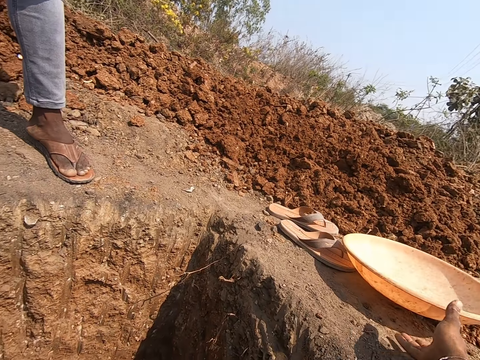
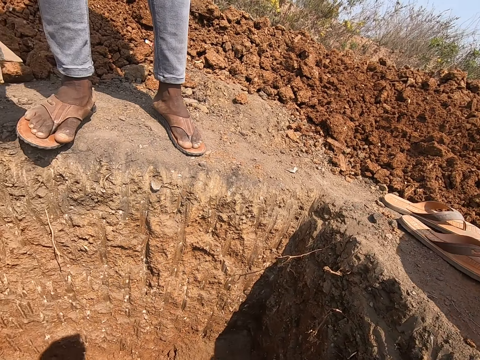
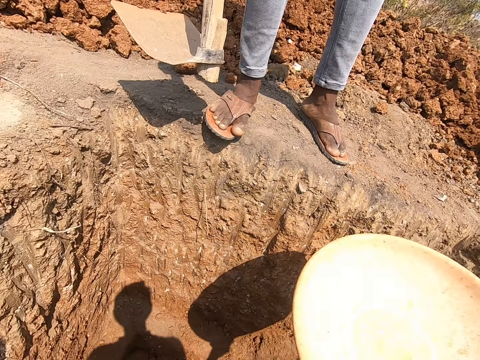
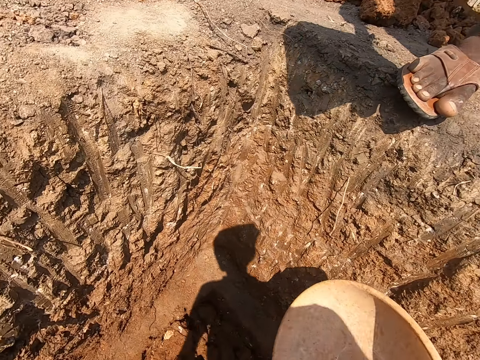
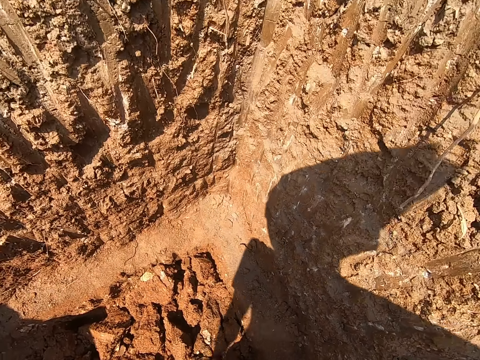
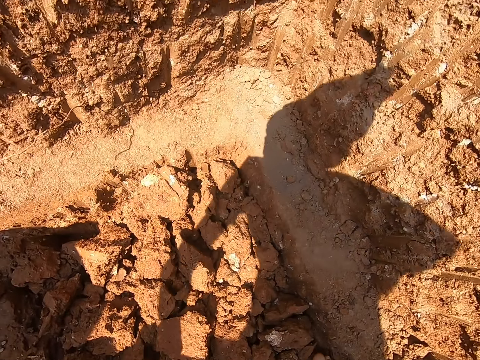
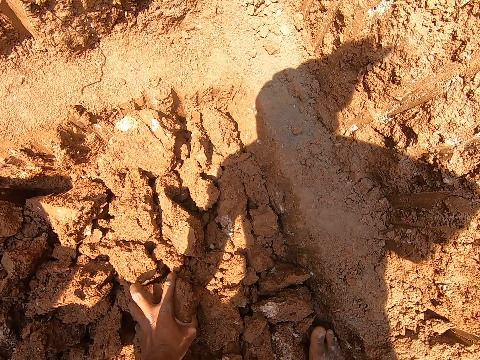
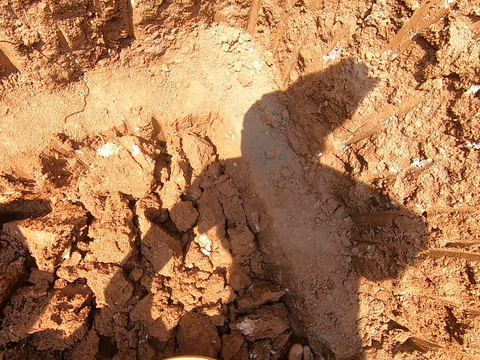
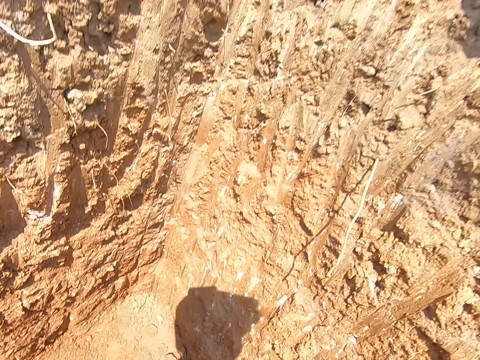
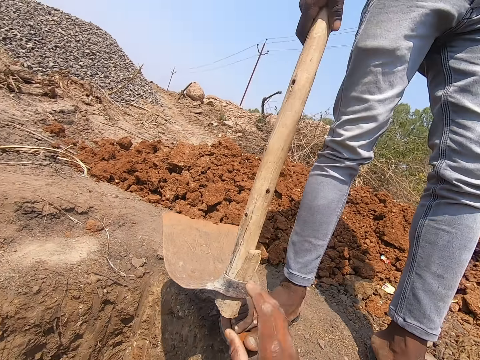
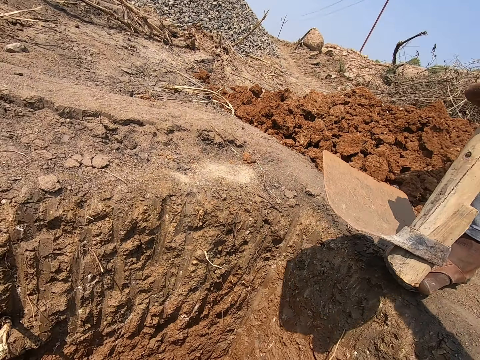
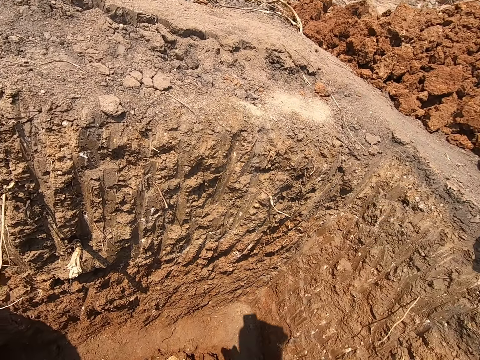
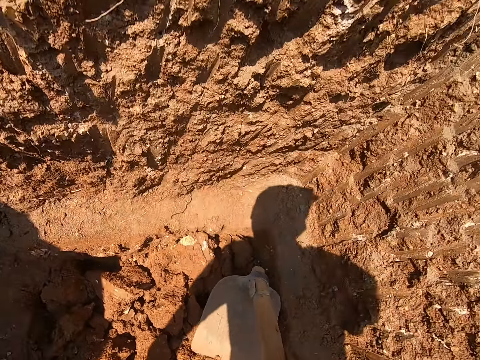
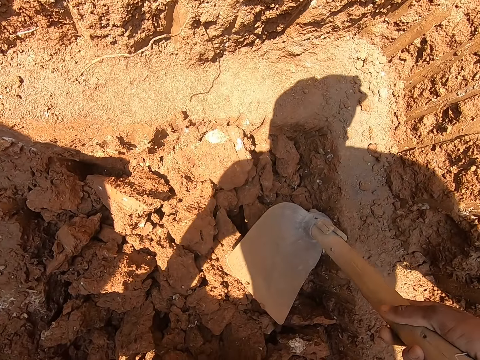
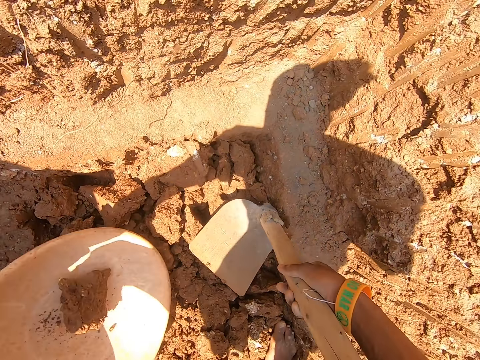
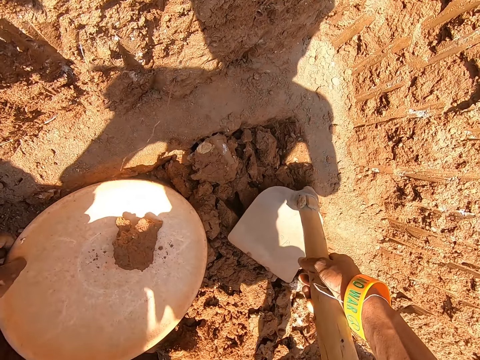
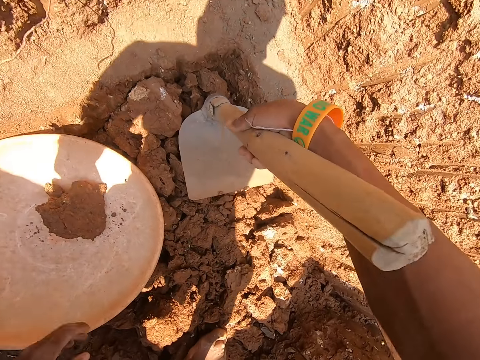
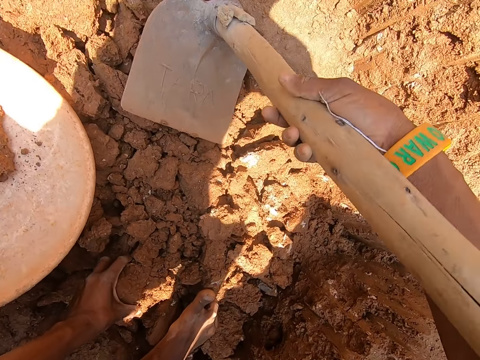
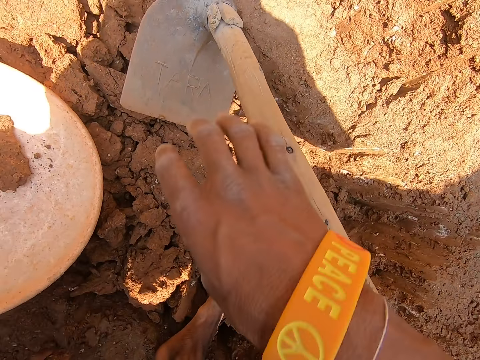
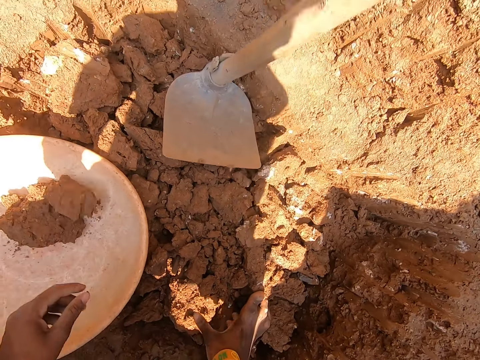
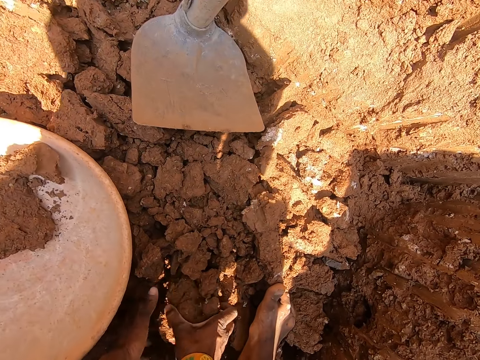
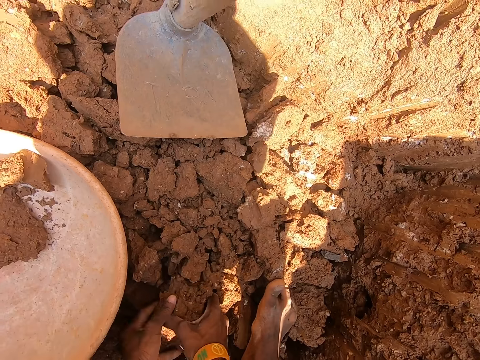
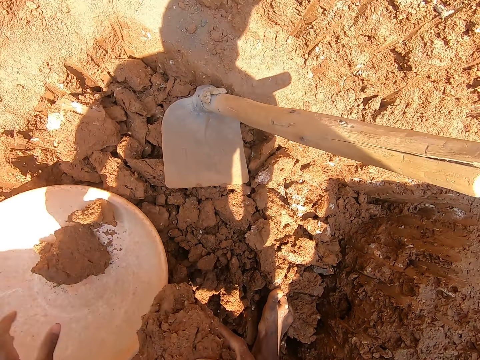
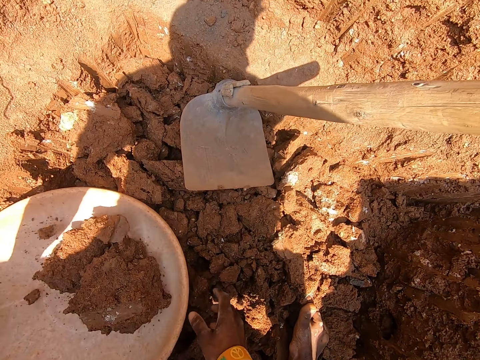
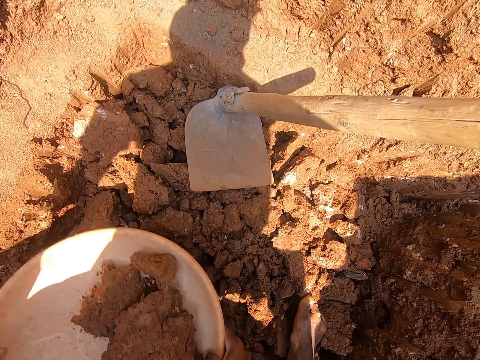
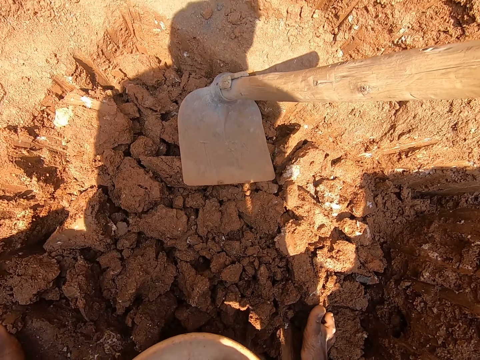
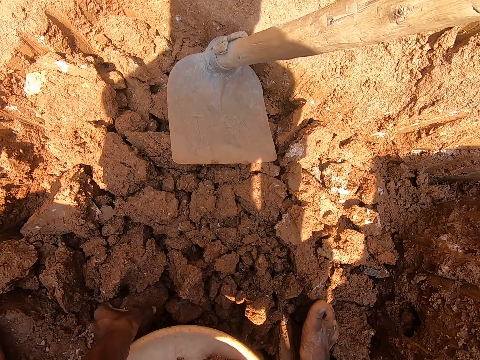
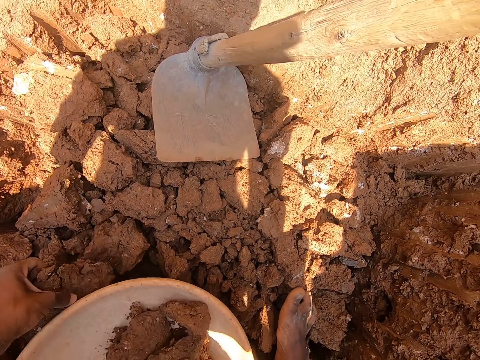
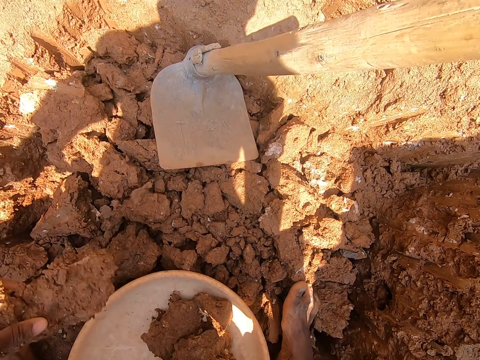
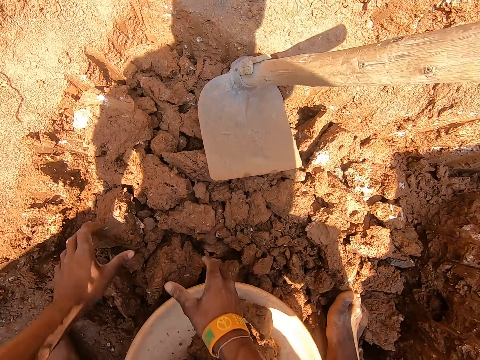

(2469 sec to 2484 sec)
The camera wearer picks the bowl or plastic basin from the ground with his right hand. He picks sand or soil from the ground with his left hand. He puts the soil in the plastic basin. He collects a hoe from a man with his right hand. He places the hoe onto the ground. He adjusts the bowl on the ground with his left hand. He picks sand from the ground with his left hand. He drops the sand into the bowl. He picks sand from the ground with both hands. He drops the sand into the bowl. He adjusts the bowl on the ground with his right hand. He picks sand from the ground with his left hand. He drops the sand into the bowl.

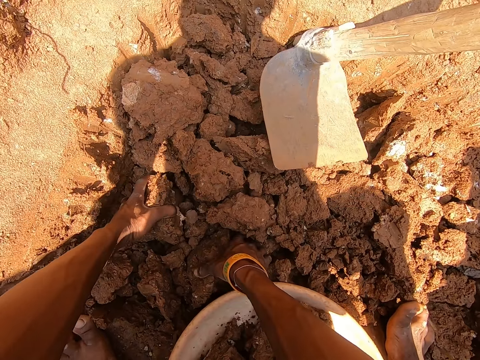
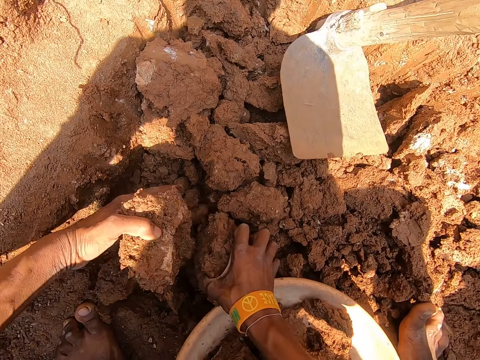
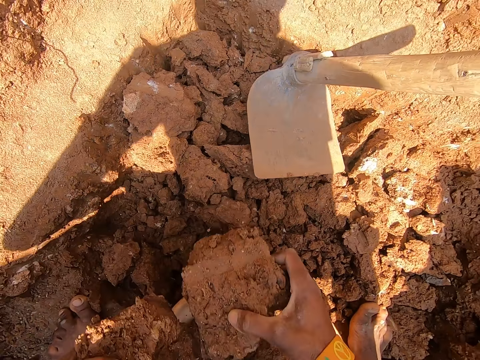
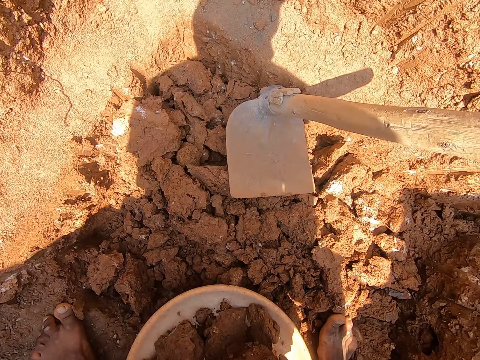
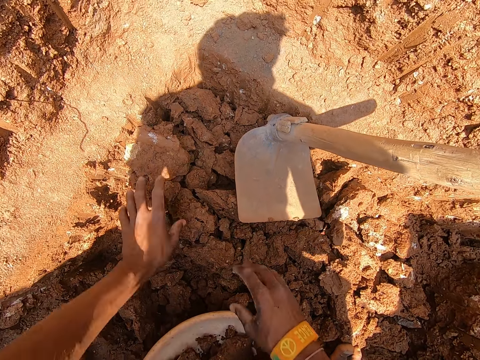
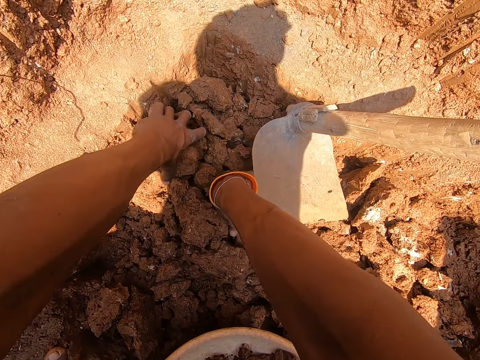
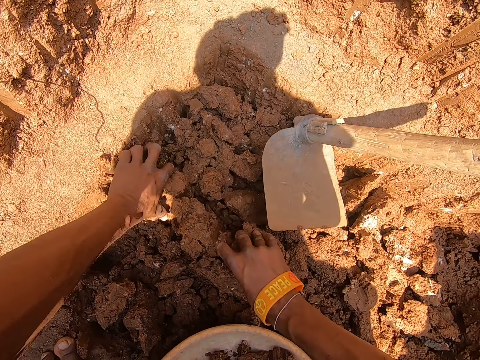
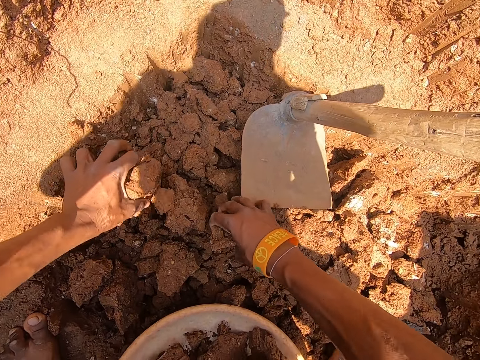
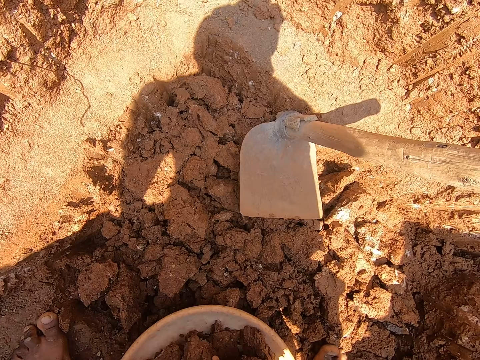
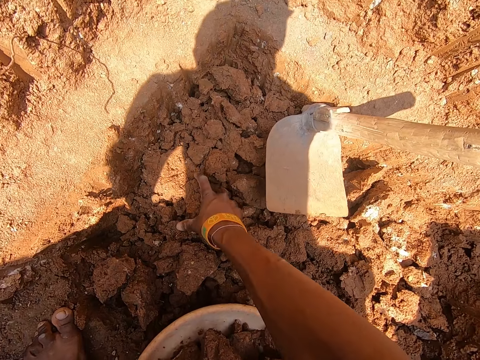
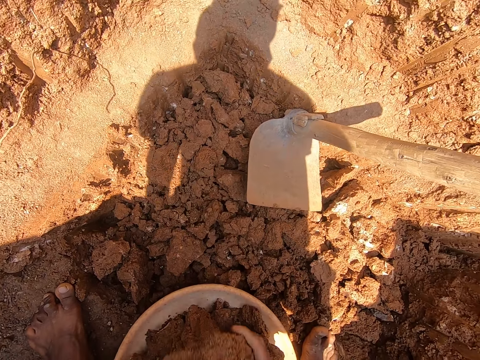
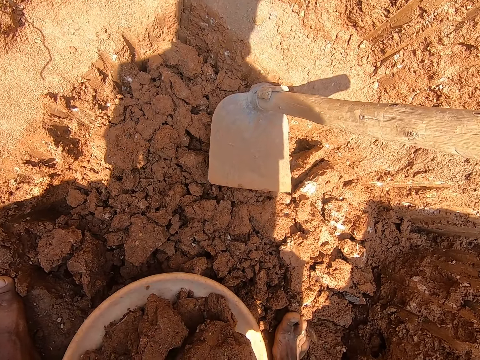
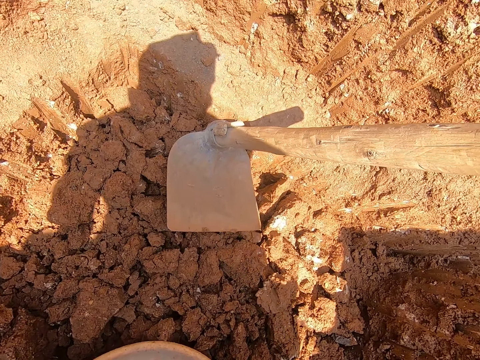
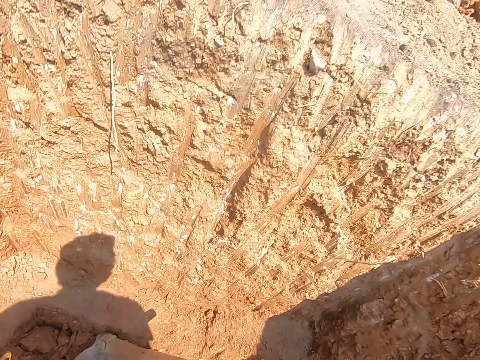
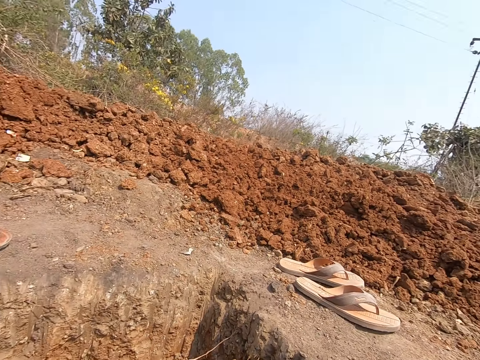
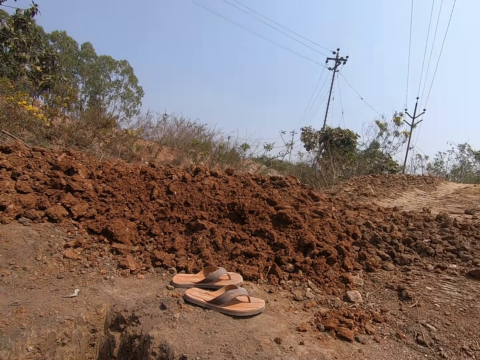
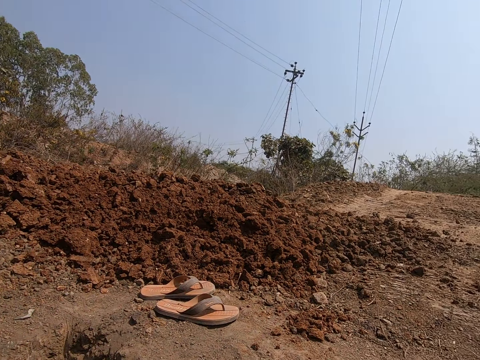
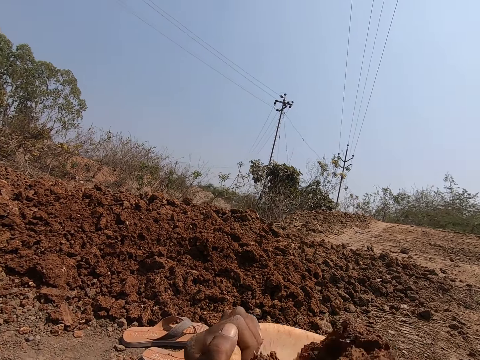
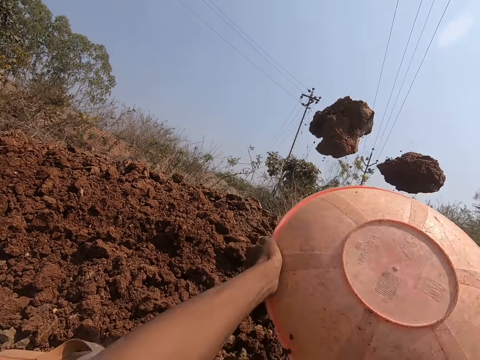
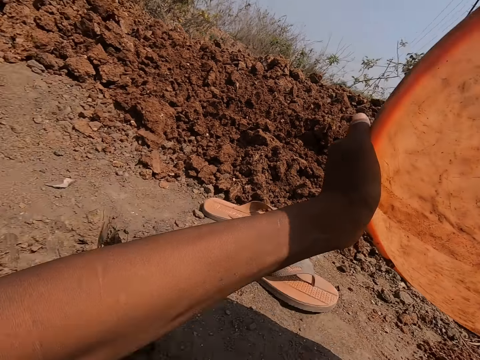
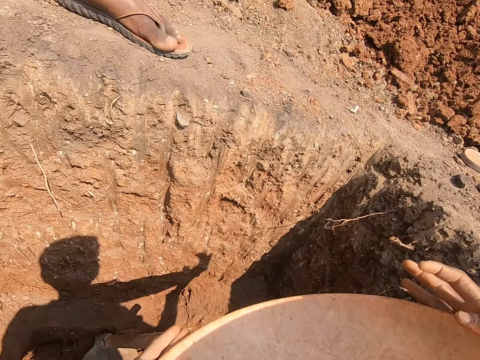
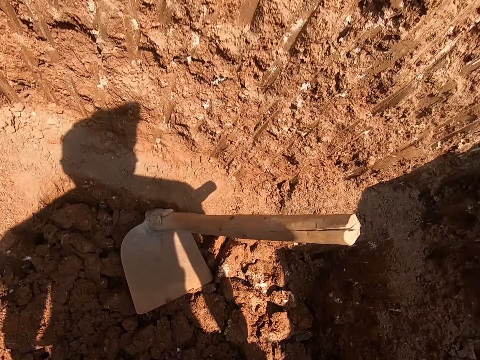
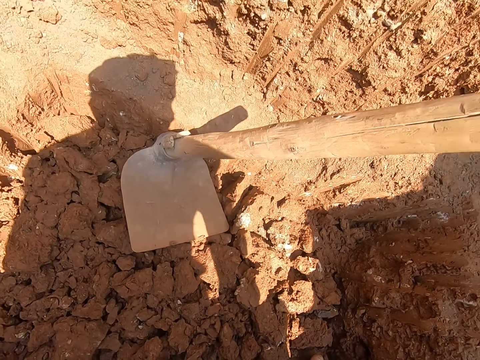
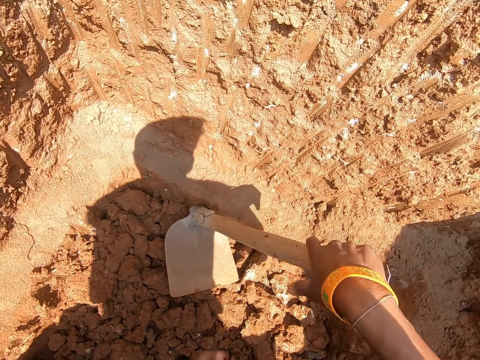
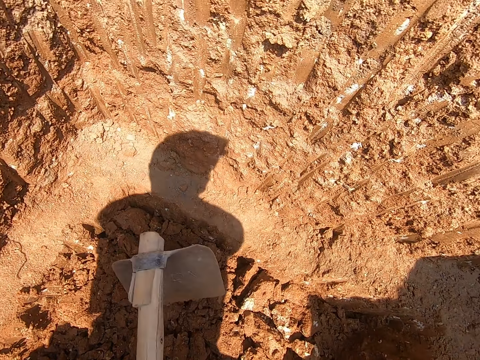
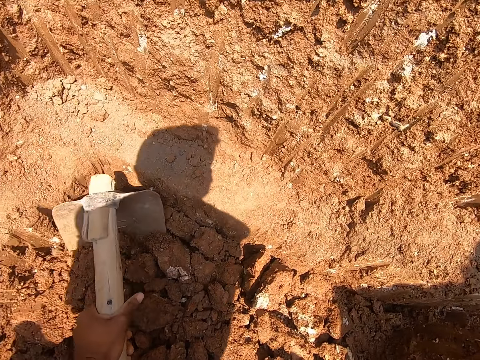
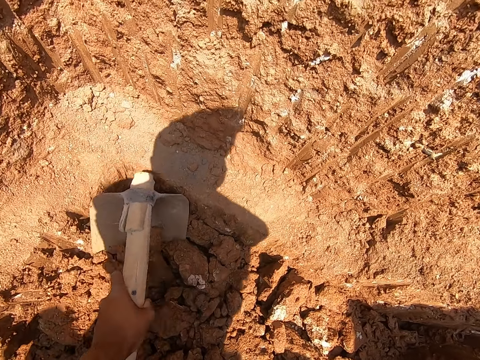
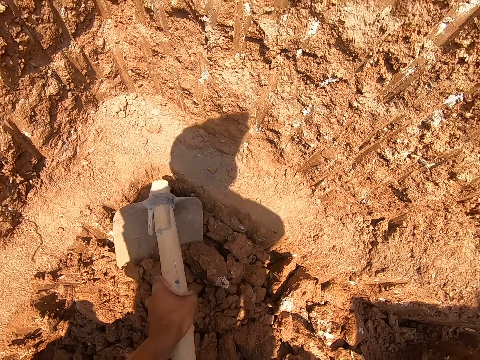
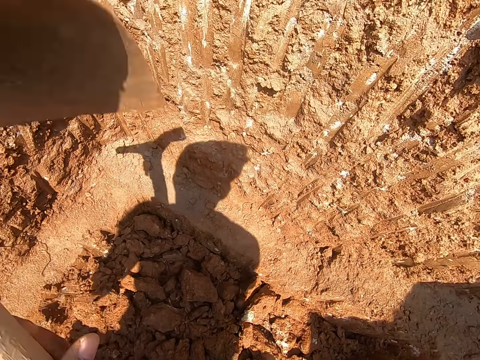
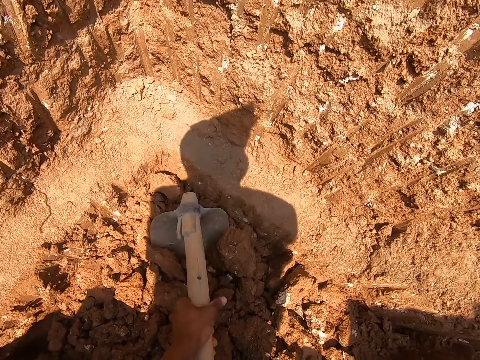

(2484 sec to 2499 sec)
The camera wearer picks sand or soil from the ground with both hands. He puts the soil in the plastic basin or bowl. He drops the sand into the bowl. He picks sand from the ground with both hands. He drops the sand into the bowl. He picks sand from the ground with his right hand. He puts the soil in the plastic basin. He stands. He pours the sand in the bowl onto the ground on top of the hole. He bends. He picks the hoe from the ground with both hands. He hoes the ground with the hoe in both hands. He puts soil into the plastic basin with the hoe.
